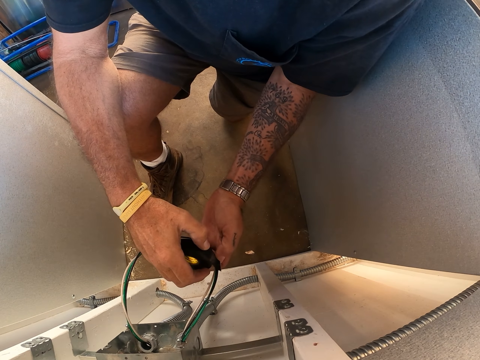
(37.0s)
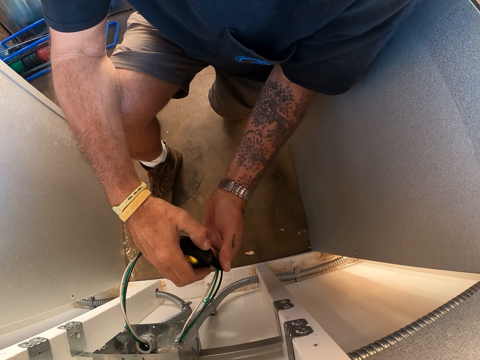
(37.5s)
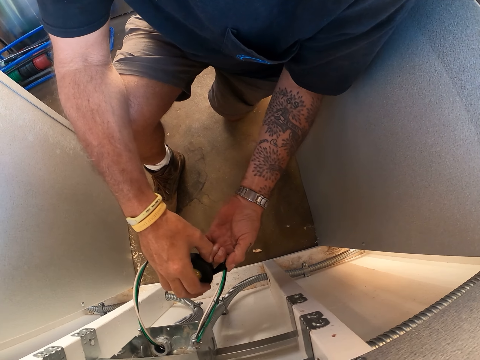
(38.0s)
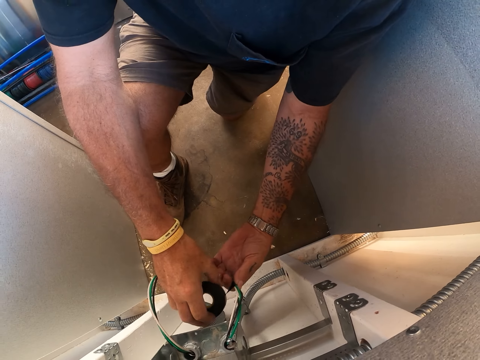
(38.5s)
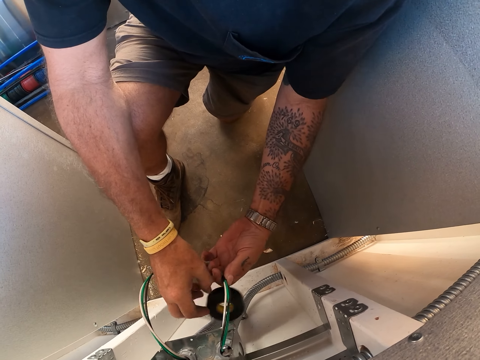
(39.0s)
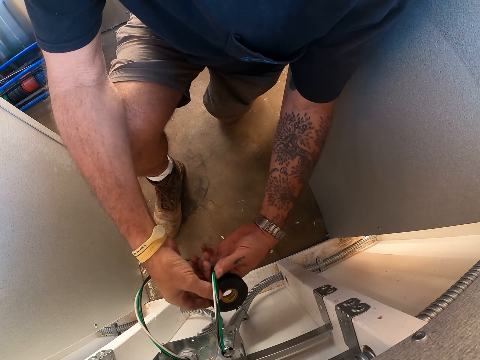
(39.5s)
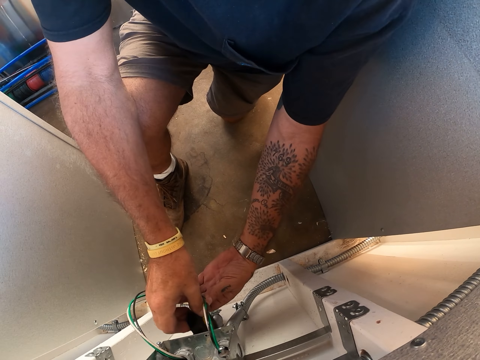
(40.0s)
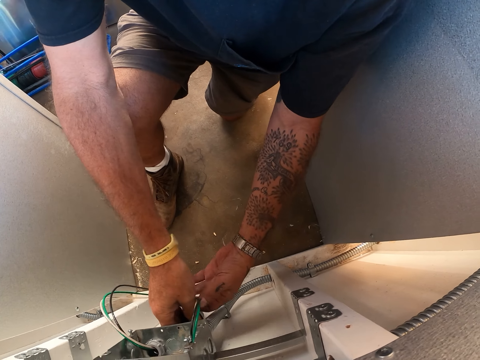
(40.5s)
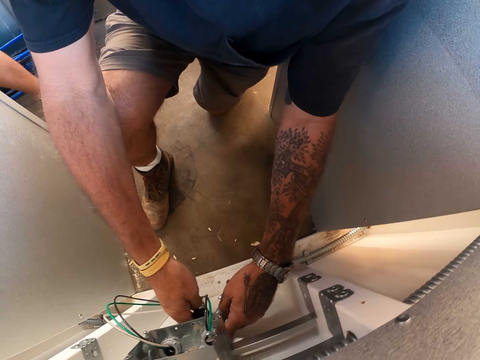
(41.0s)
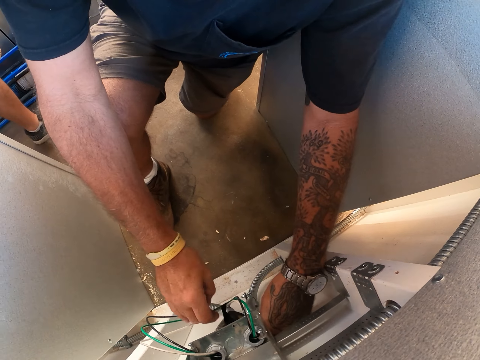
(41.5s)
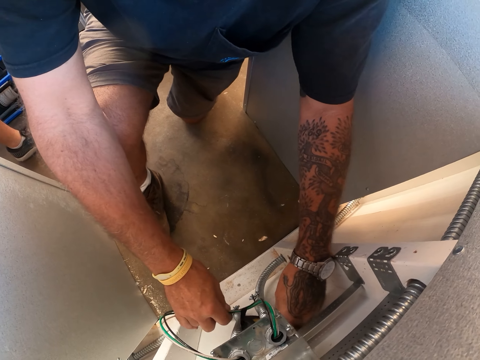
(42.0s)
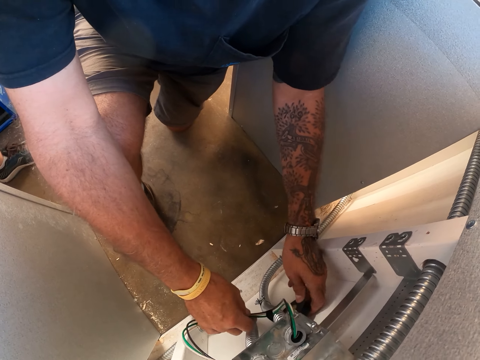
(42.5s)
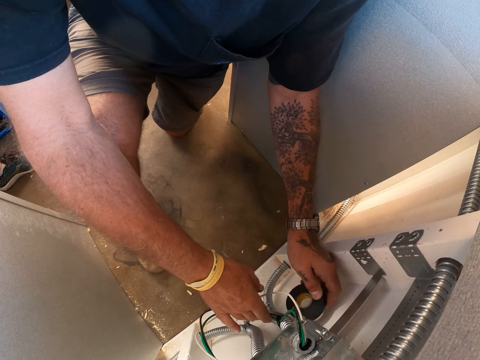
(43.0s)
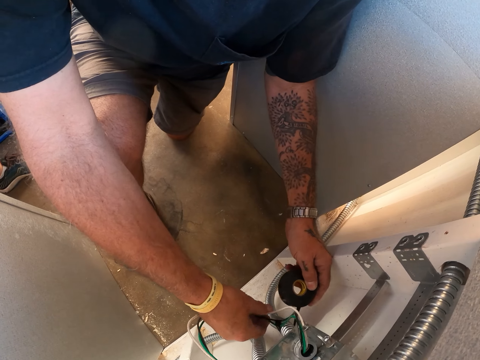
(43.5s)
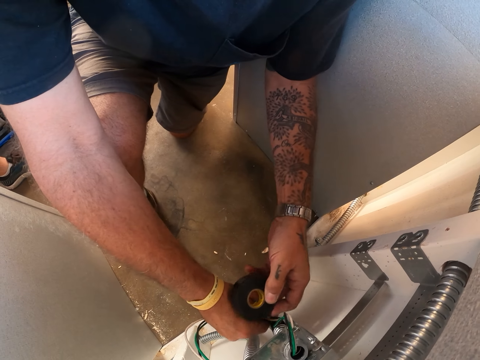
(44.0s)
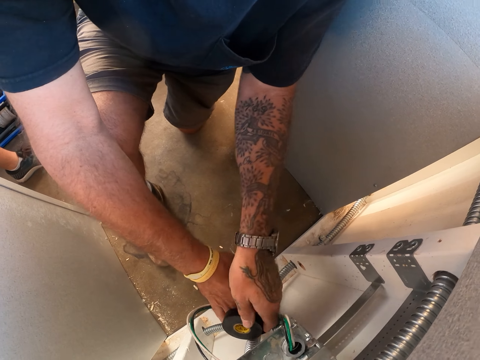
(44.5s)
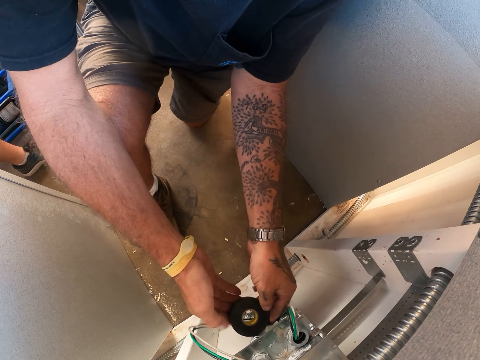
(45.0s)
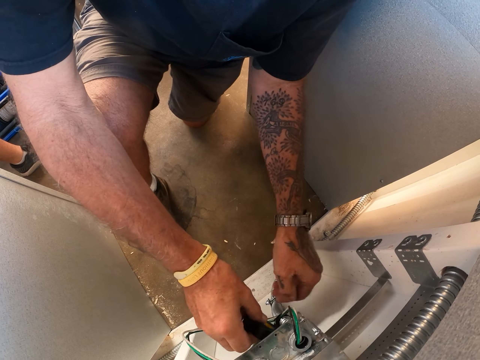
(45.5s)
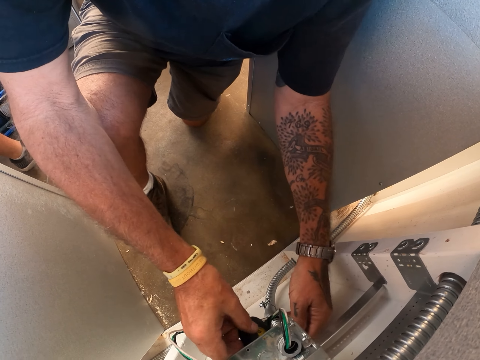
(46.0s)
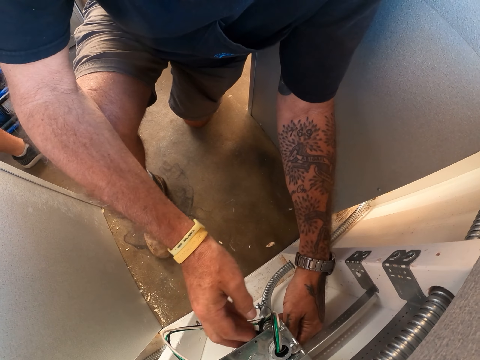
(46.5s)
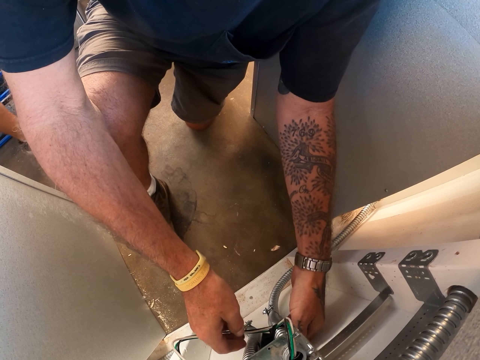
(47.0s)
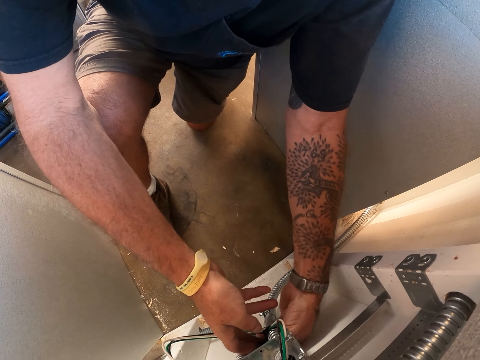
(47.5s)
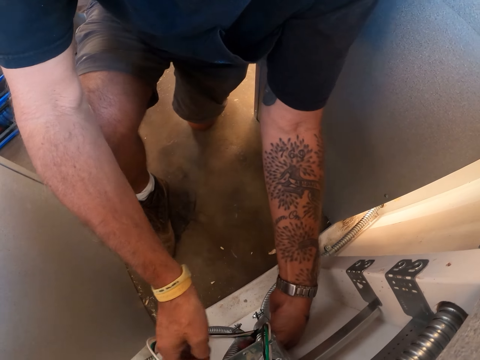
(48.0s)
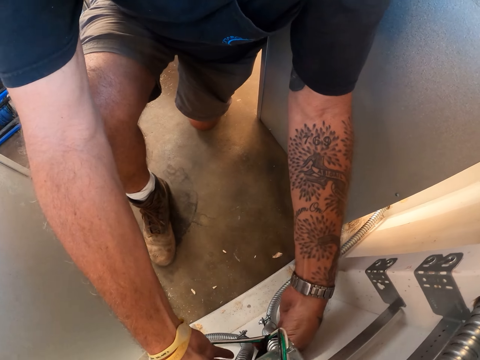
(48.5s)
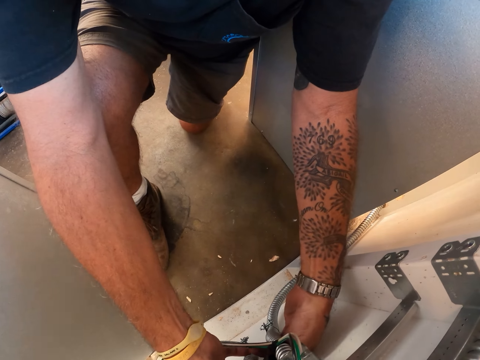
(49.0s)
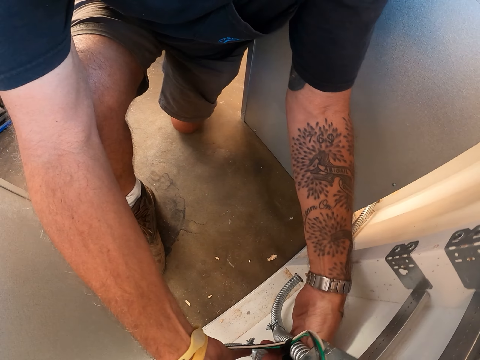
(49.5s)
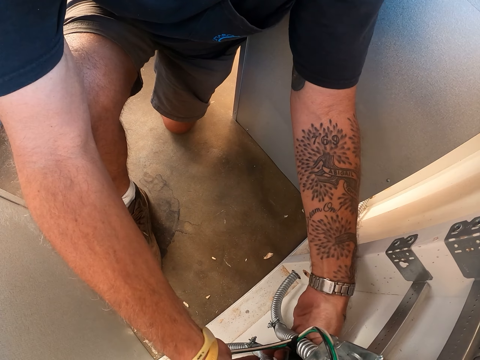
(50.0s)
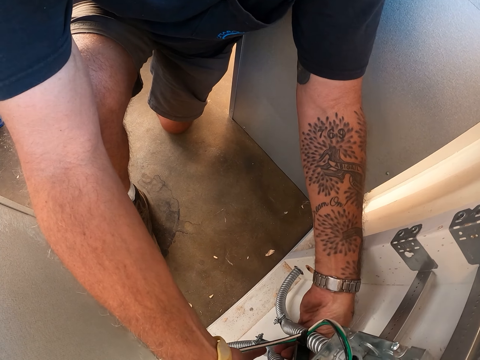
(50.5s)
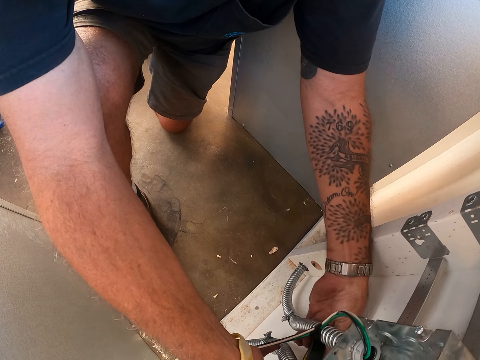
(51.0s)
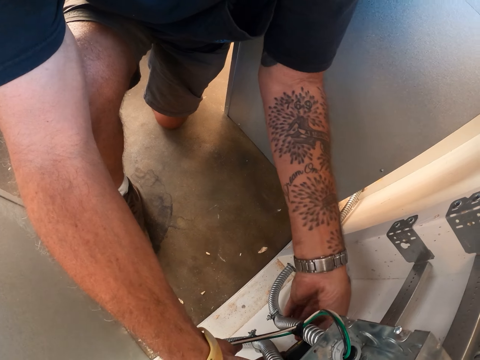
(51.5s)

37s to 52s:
The camera wearer masks the wire. They attach the wire on a spring metal with a masking tape.

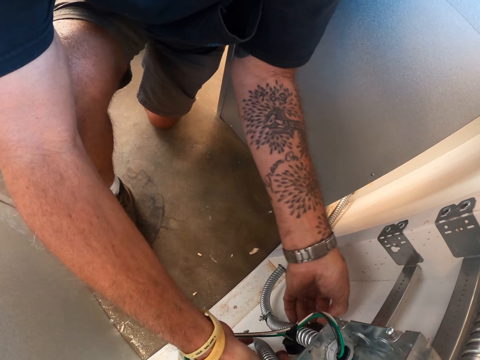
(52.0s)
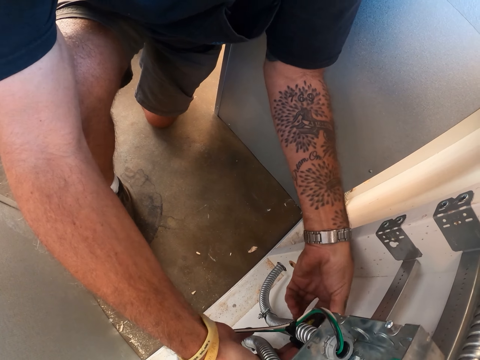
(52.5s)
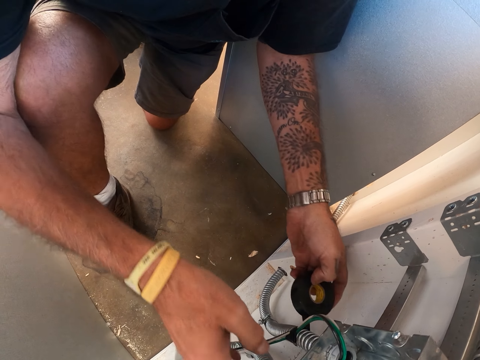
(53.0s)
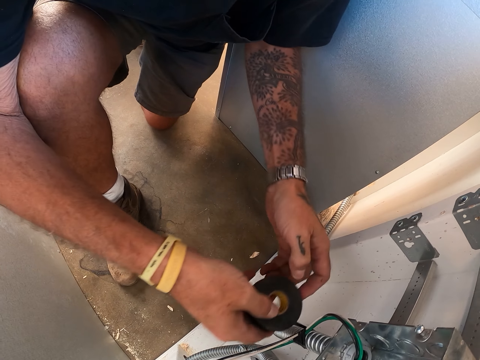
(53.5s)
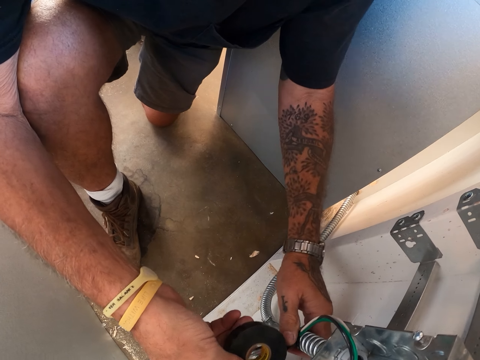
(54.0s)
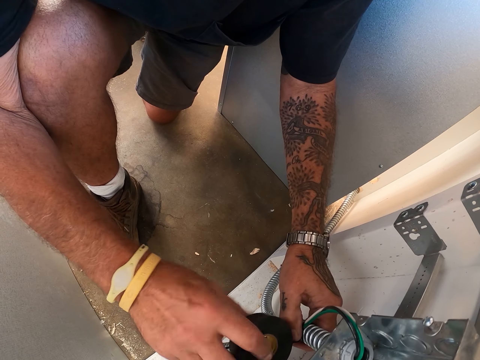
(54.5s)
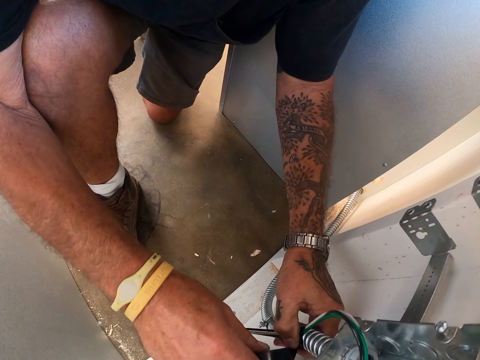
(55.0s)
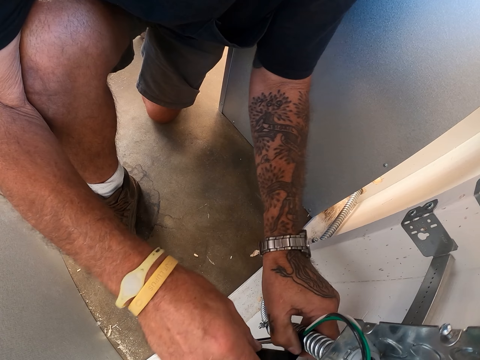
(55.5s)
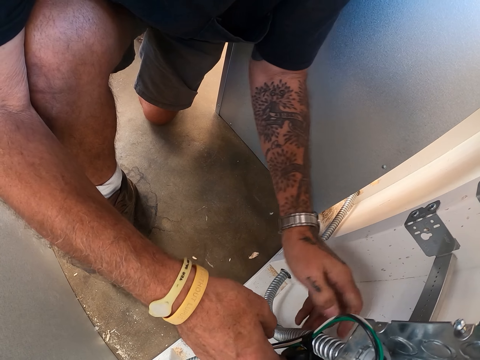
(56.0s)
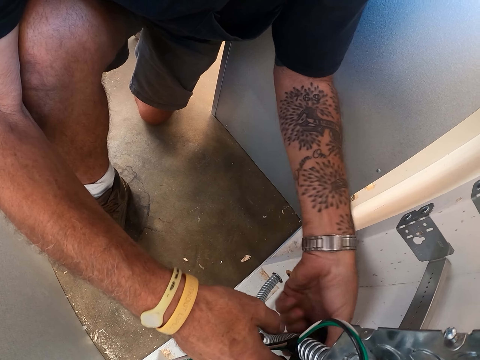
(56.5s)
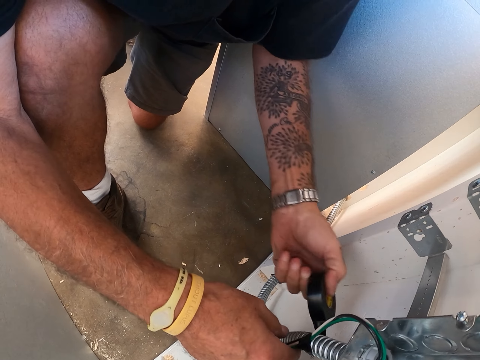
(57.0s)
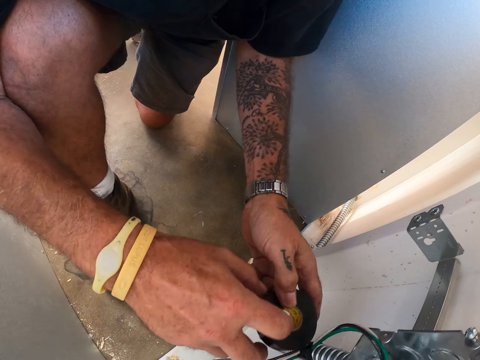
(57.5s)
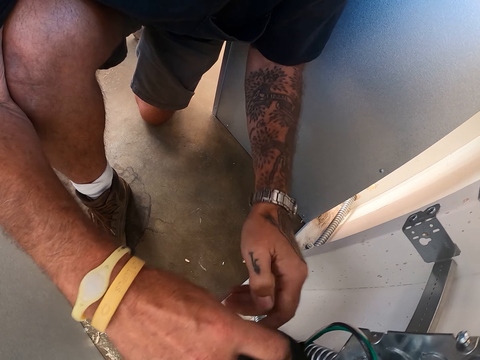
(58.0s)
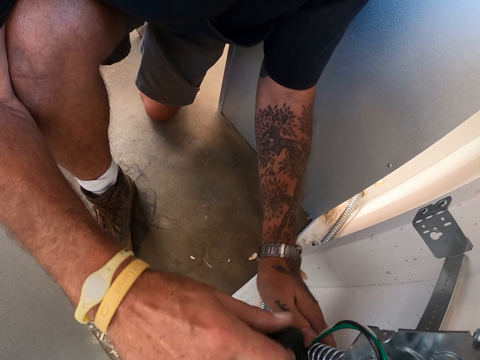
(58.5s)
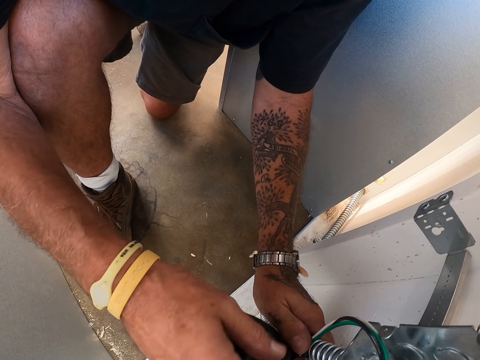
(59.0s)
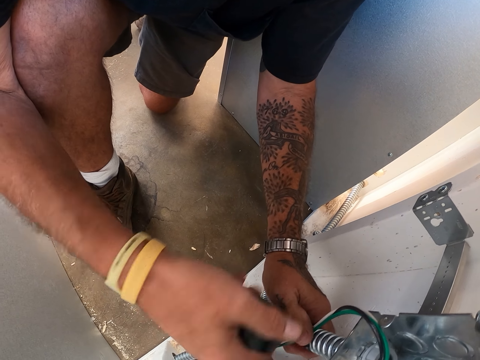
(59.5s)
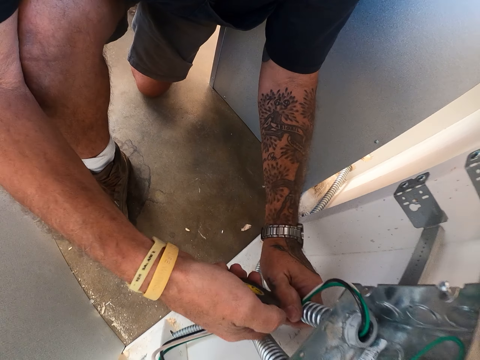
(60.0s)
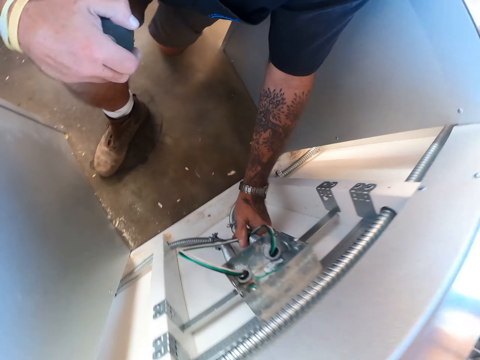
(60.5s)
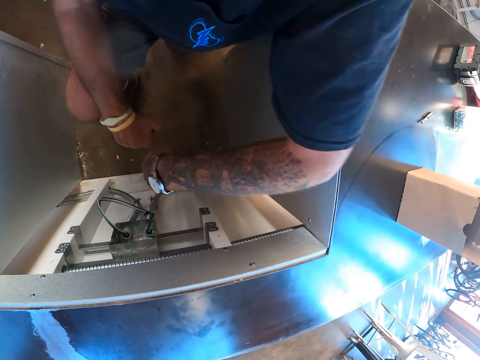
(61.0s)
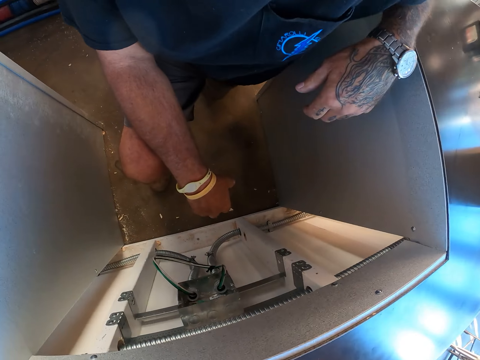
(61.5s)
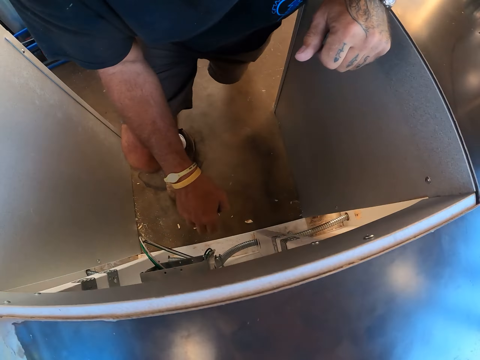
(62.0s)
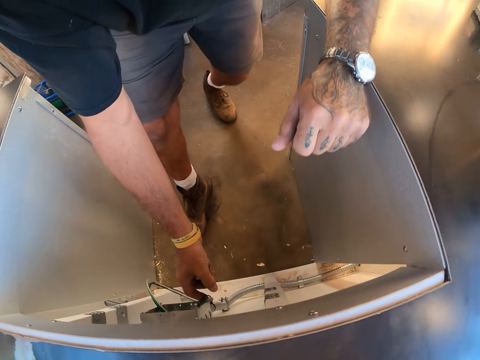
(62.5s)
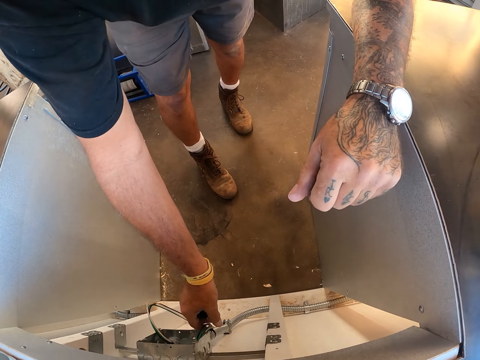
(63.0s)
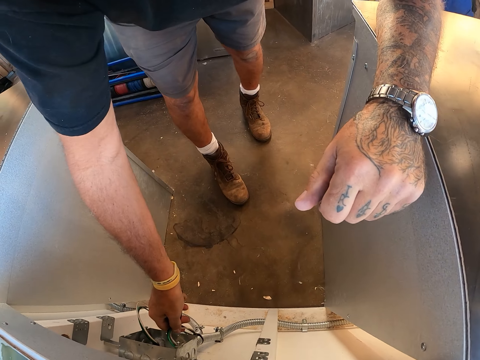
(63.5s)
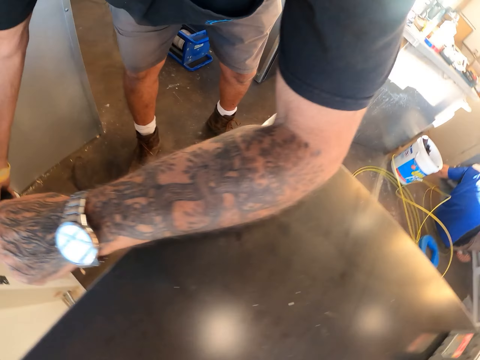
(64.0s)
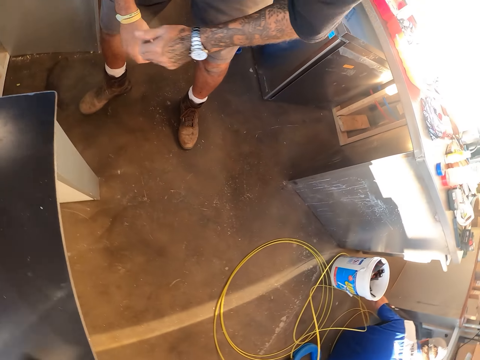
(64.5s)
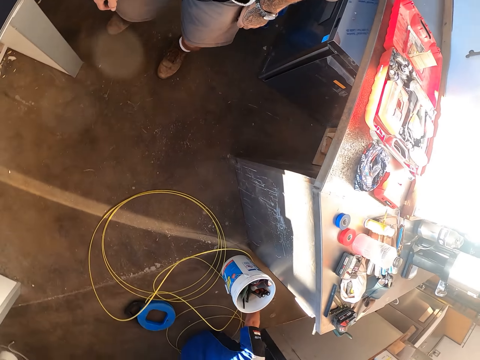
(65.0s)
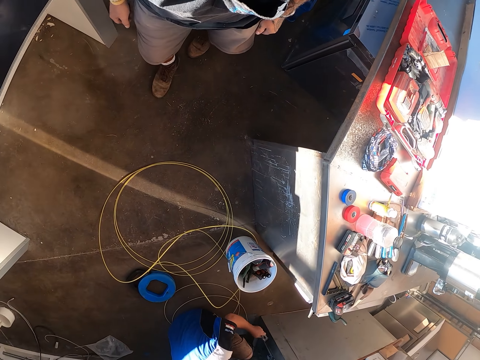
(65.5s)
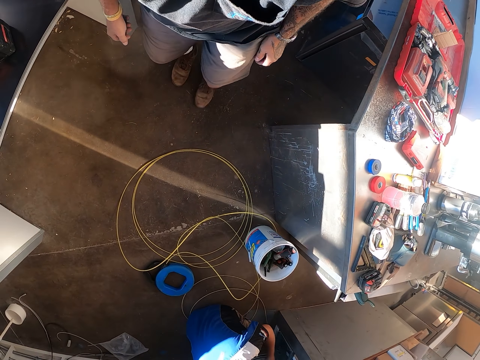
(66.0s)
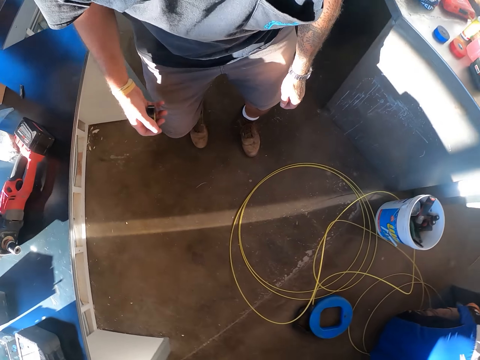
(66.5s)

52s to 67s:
The camera wearer cuts black tape from the wire. They stand up. They check the wires.
